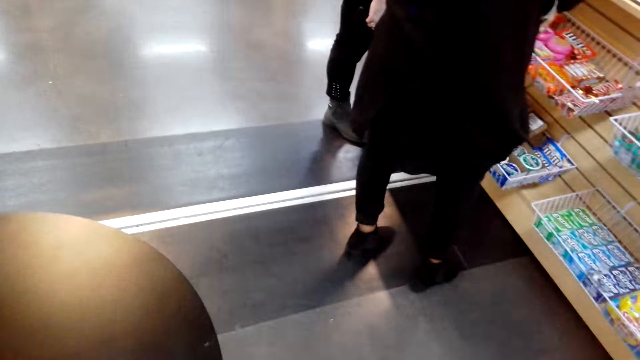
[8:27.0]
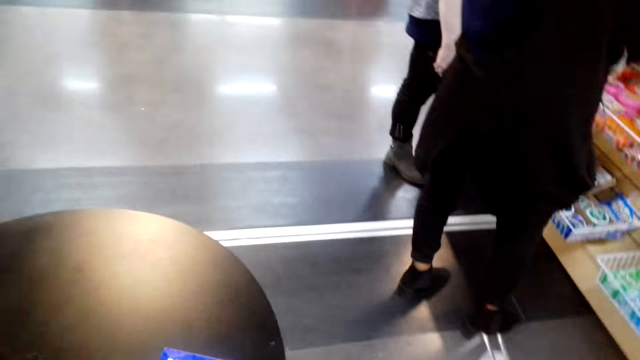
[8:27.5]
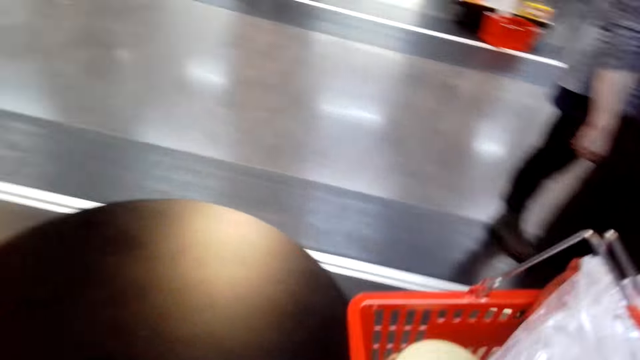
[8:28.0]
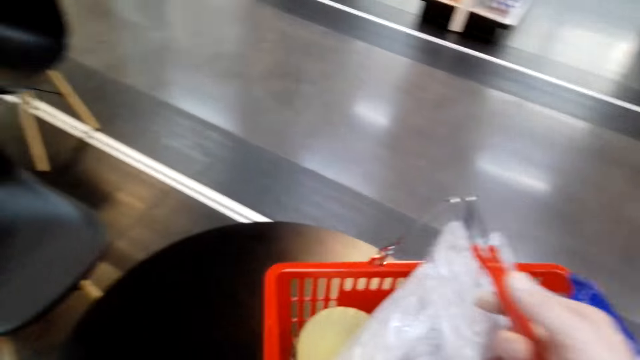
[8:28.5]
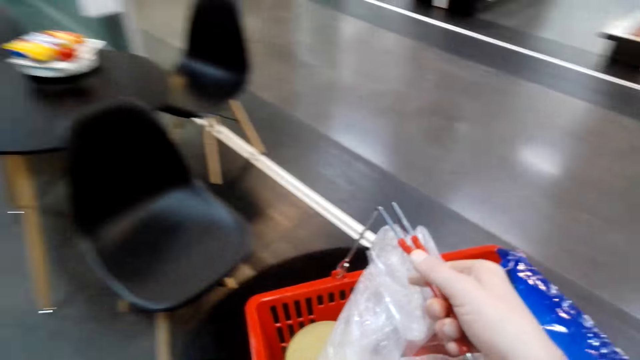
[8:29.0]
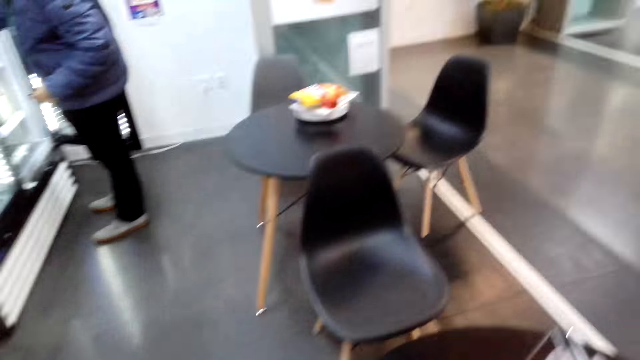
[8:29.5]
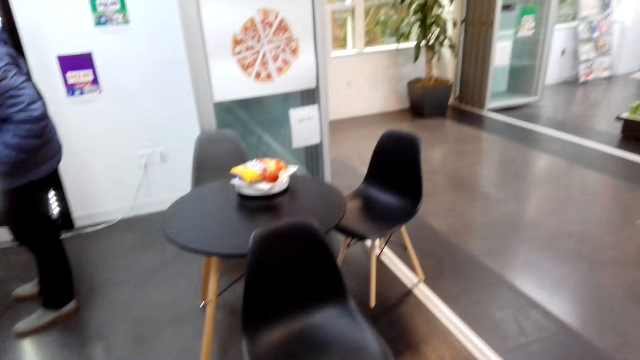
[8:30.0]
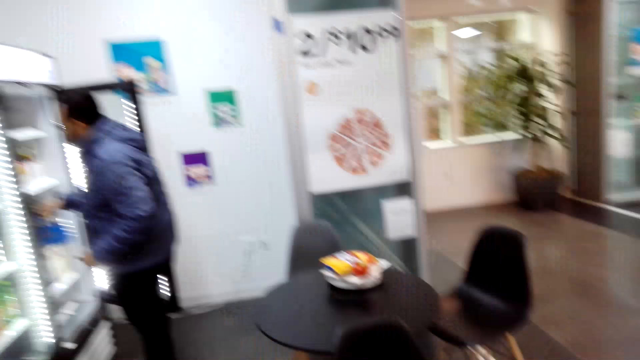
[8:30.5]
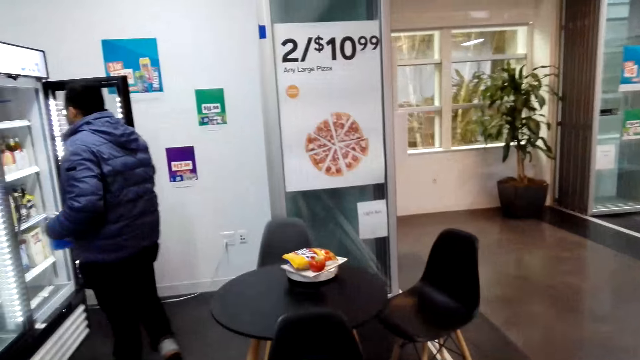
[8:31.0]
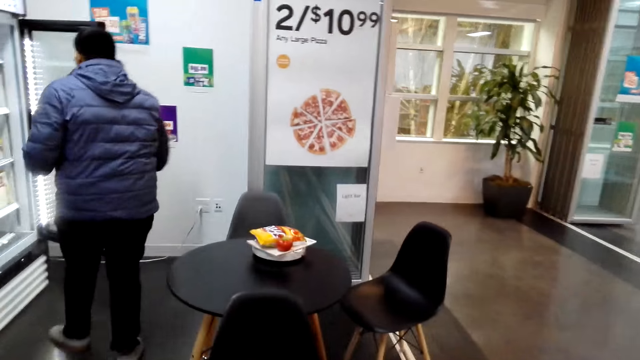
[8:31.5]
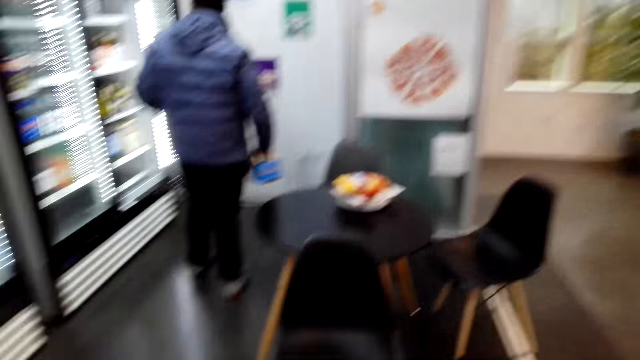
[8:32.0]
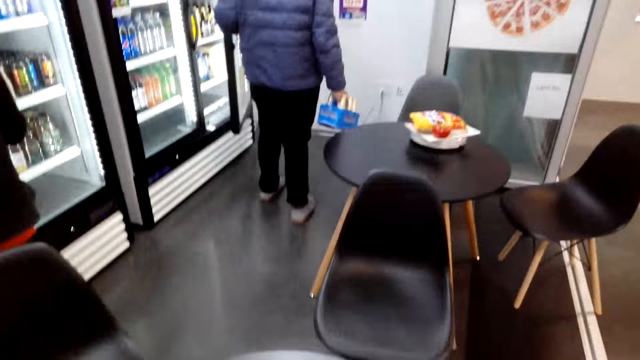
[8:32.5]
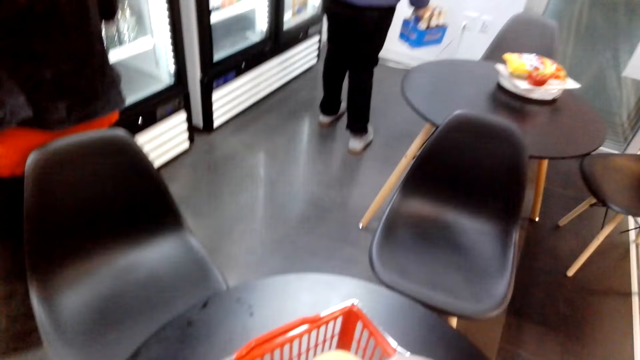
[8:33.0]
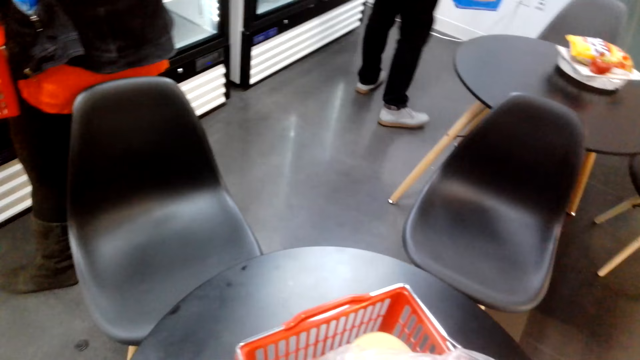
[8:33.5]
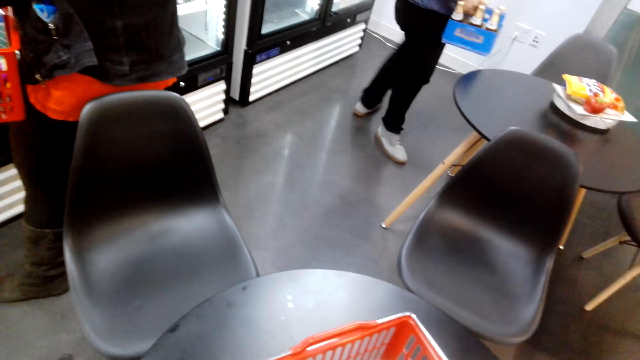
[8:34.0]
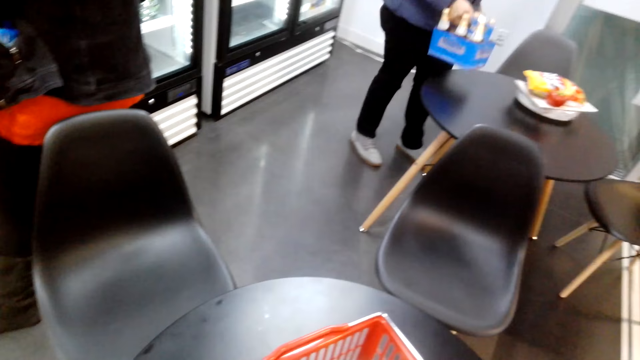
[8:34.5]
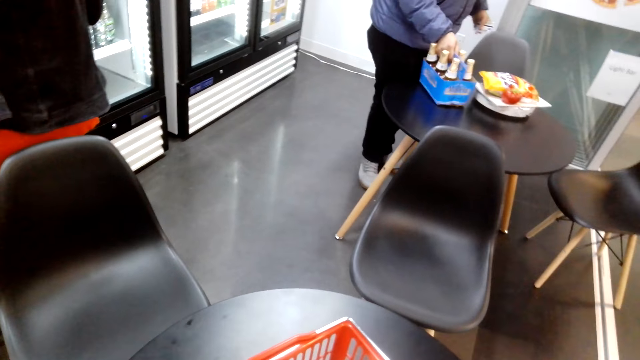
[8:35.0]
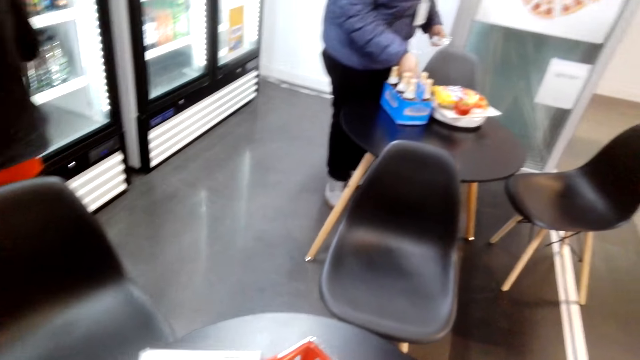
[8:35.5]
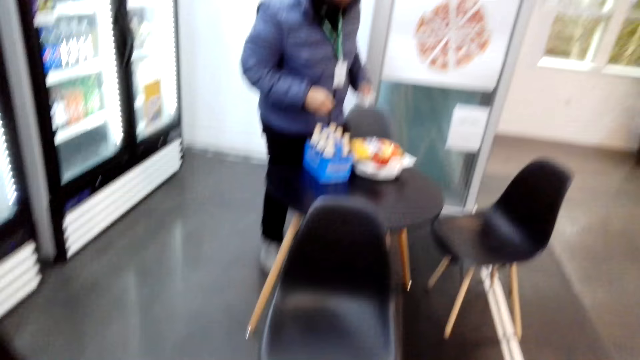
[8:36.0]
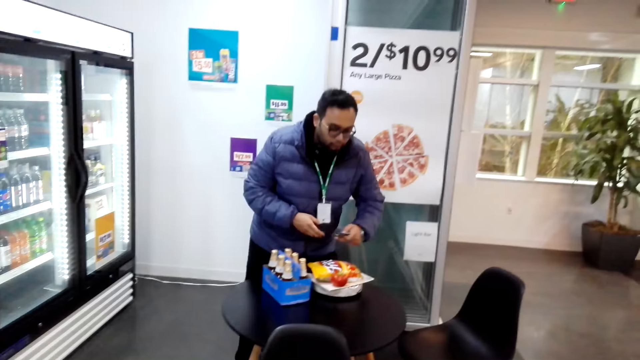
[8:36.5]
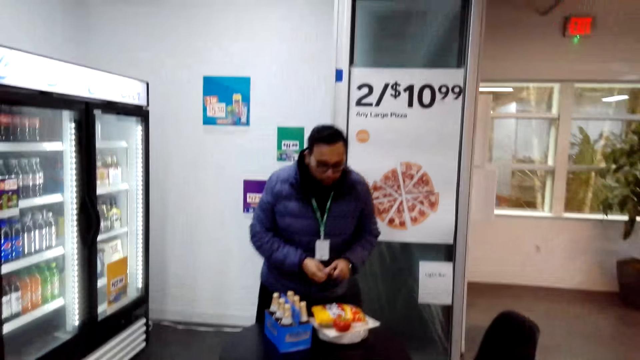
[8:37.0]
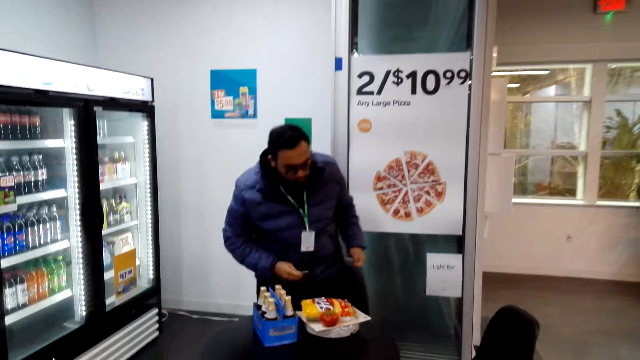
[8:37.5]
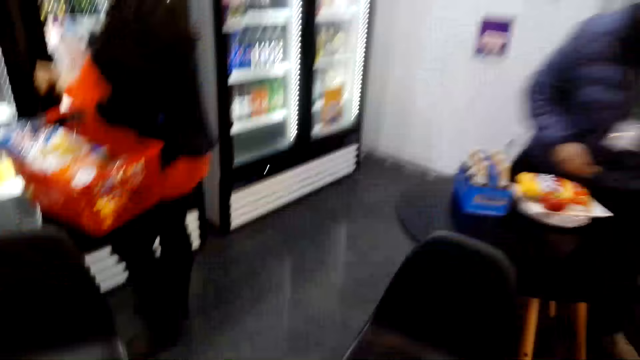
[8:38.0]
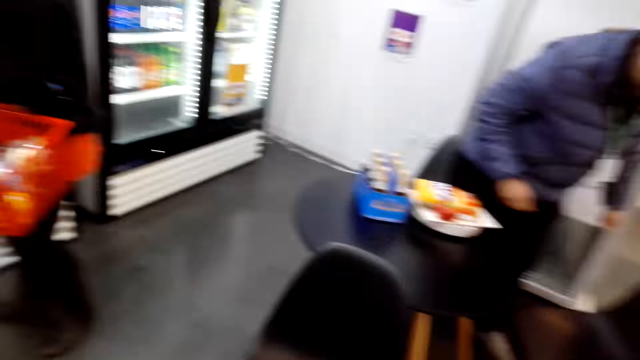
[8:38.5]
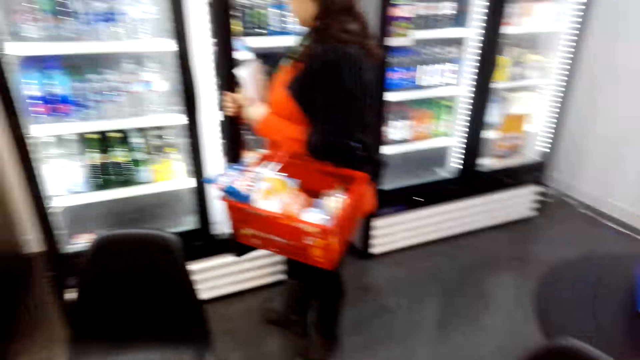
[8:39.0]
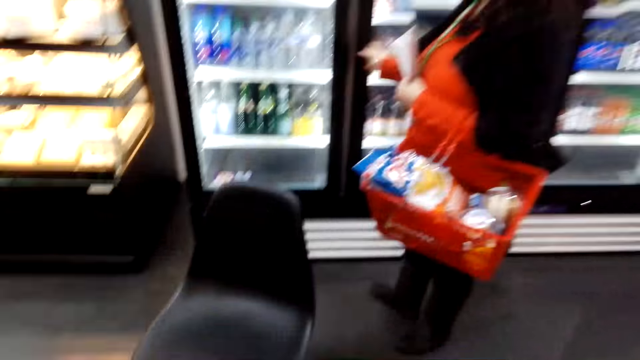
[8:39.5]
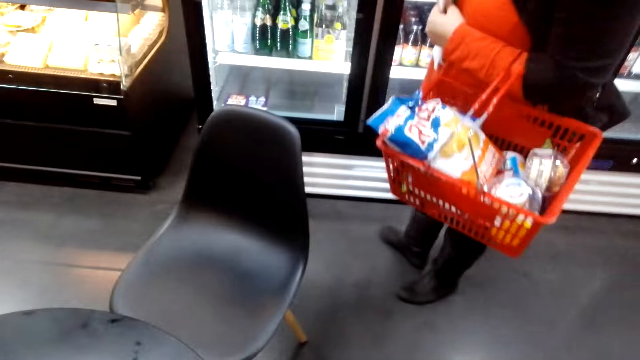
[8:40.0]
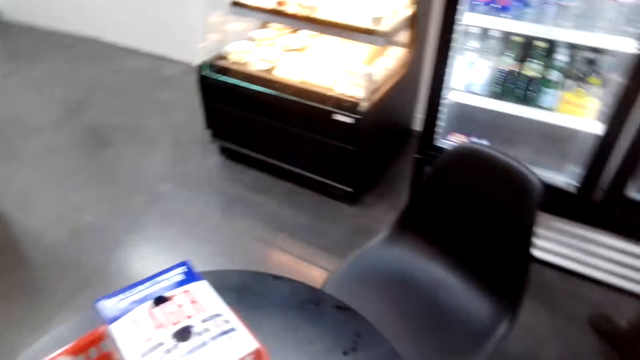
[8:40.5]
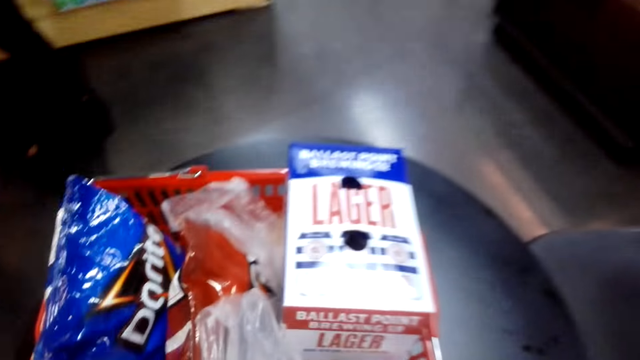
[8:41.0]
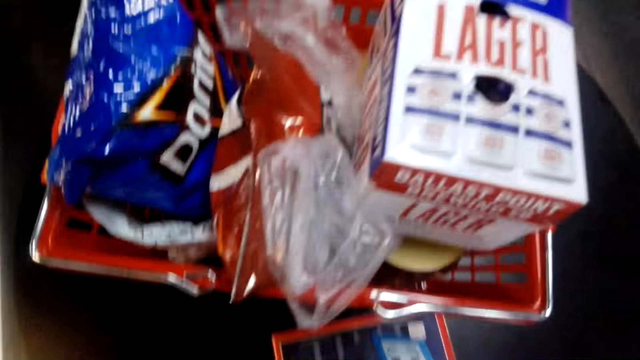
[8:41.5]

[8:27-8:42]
The camera wearer puts down a shopping basket. They look around the shop. A person puts a box on the table. The person moves around the table. The camera wearer moves around the table. Another person holds a shopping basket. The camera wearer sits down.

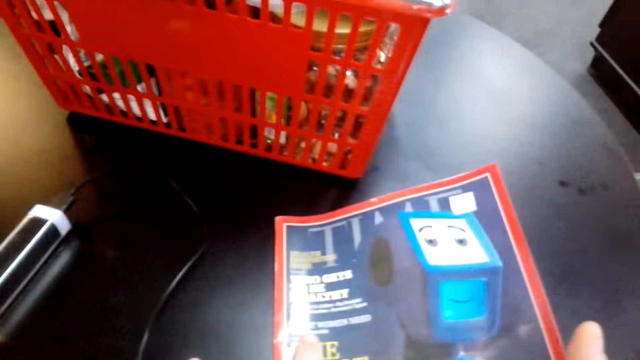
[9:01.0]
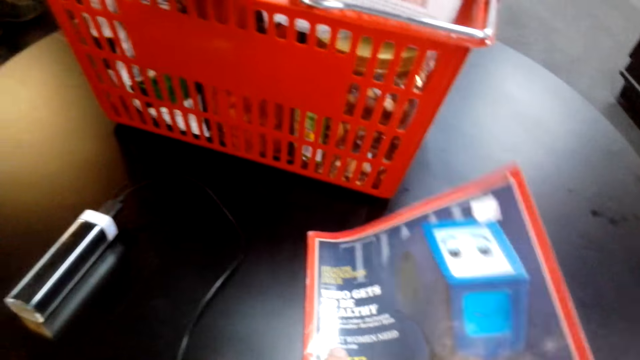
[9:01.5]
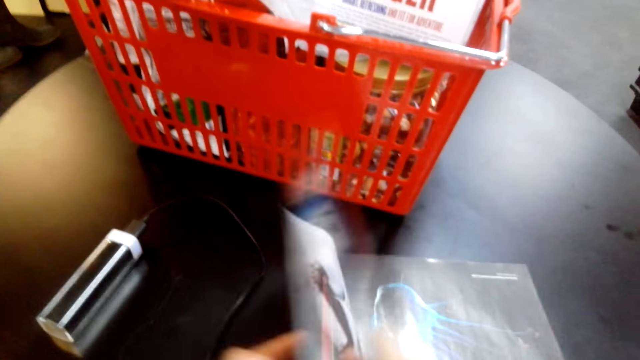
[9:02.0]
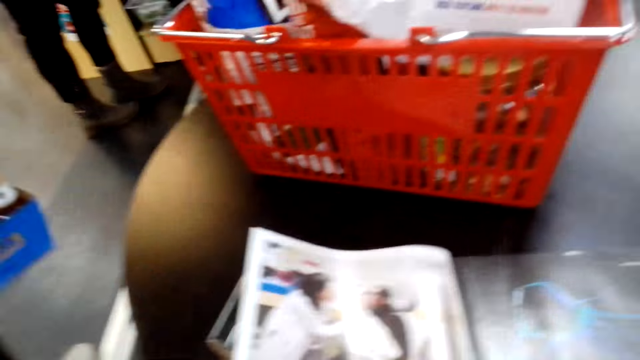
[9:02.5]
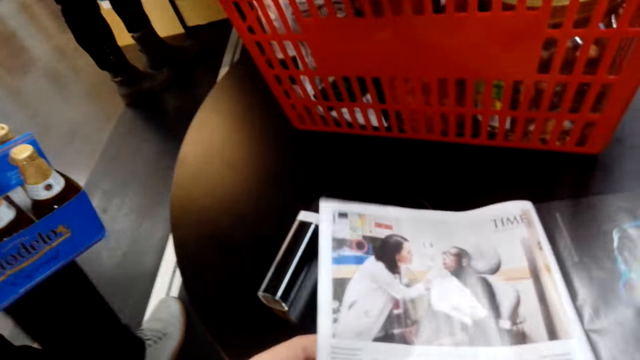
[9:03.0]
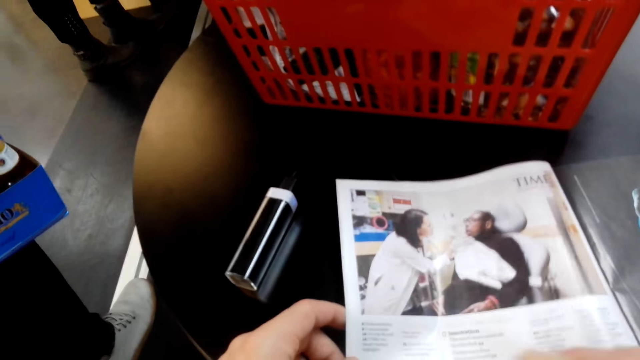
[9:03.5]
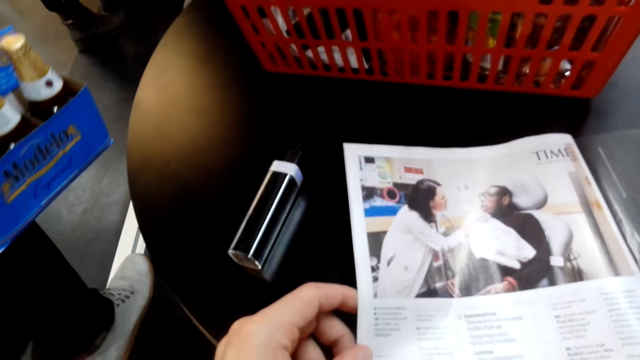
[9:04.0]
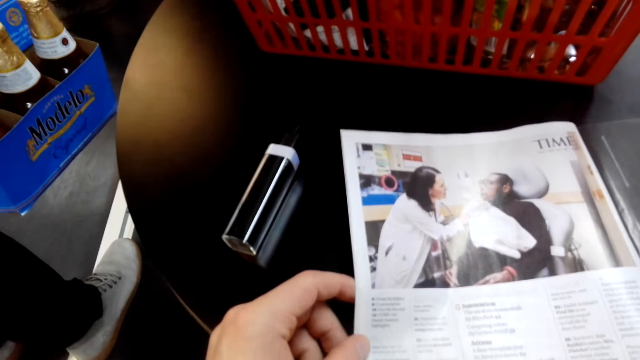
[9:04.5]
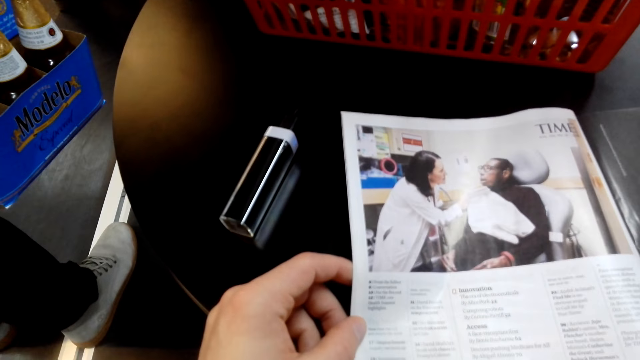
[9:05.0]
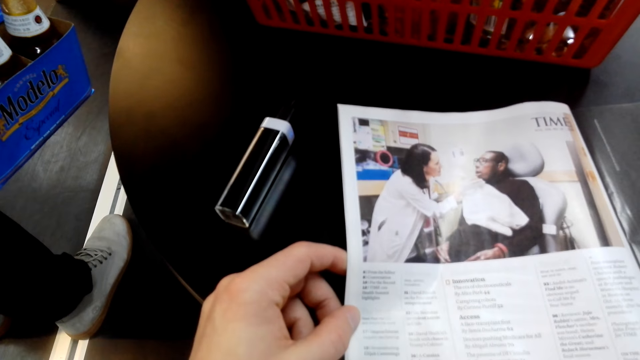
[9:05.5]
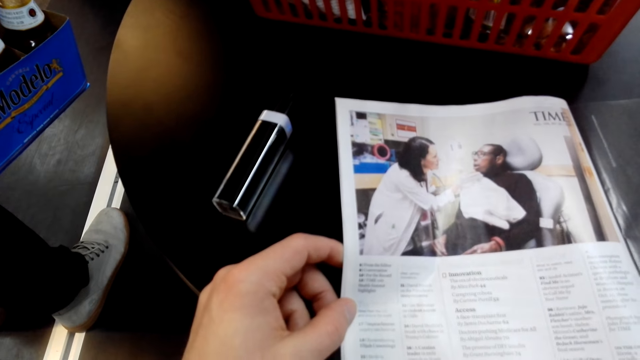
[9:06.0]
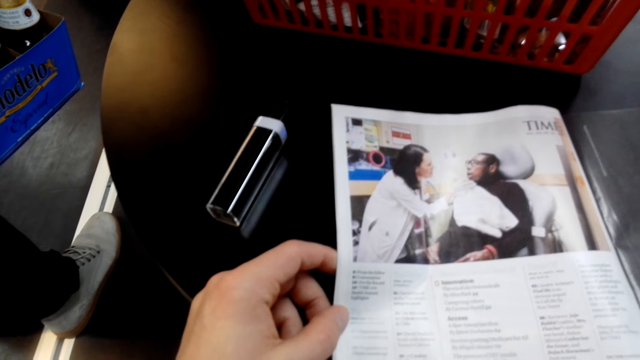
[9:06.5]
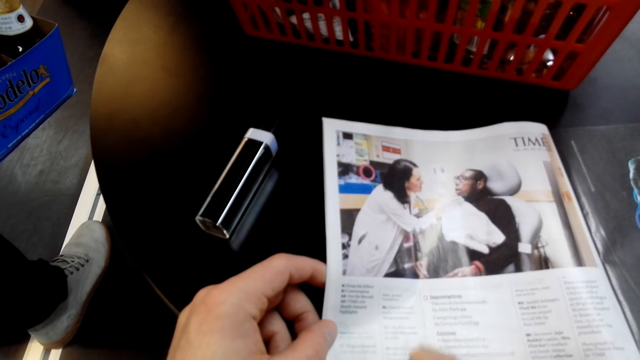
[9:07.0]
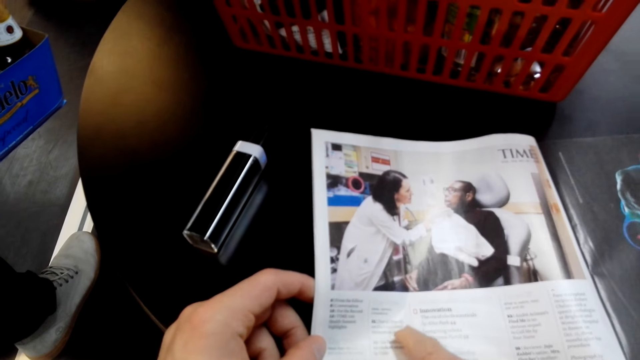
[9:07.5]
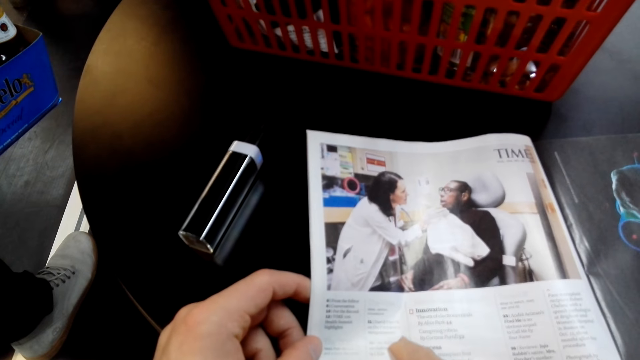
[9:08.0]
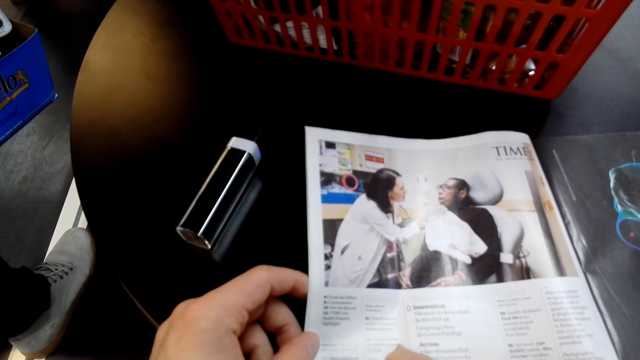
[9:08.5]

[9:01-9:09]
The camera wearer opens a magazine. They flip a page of the magazine. They read the magazine.
